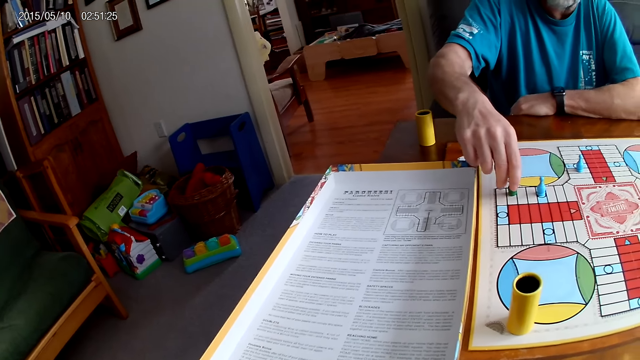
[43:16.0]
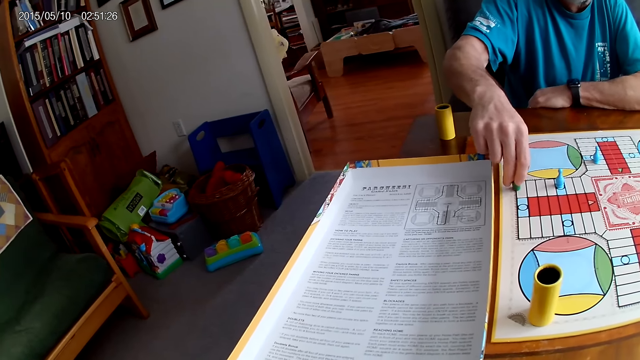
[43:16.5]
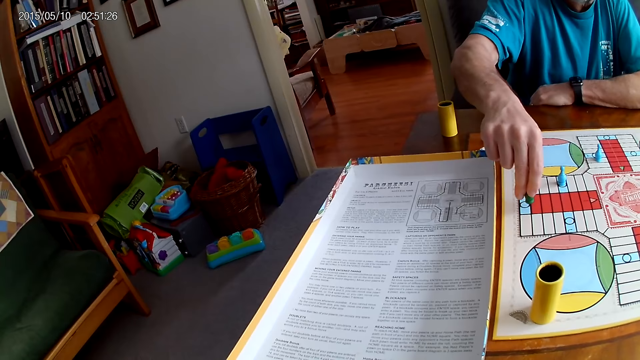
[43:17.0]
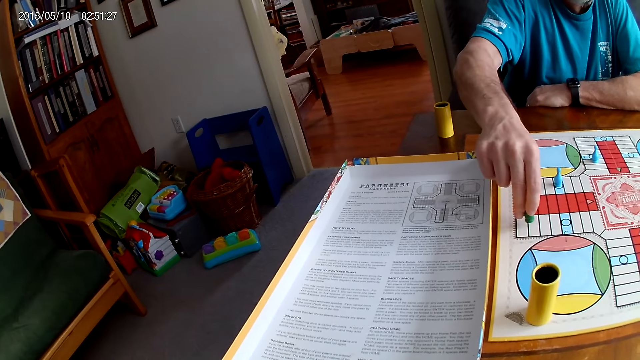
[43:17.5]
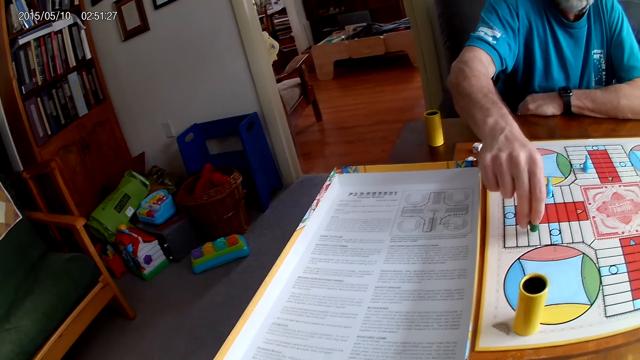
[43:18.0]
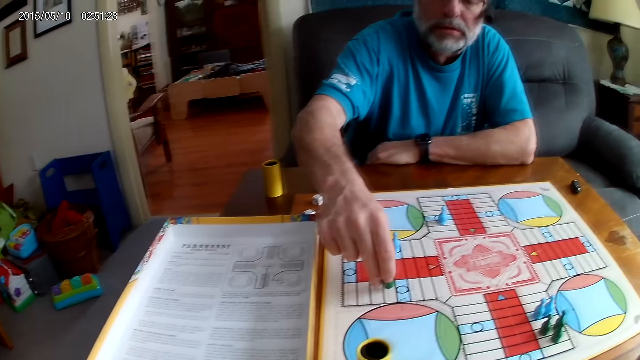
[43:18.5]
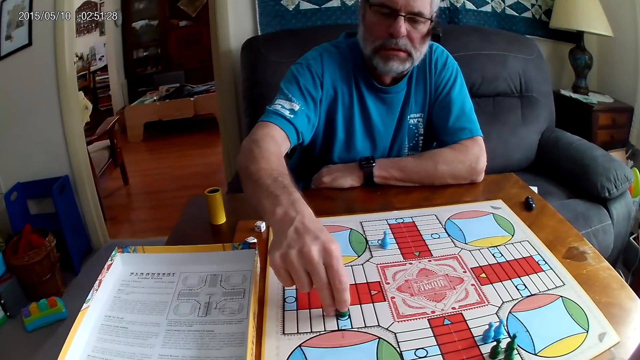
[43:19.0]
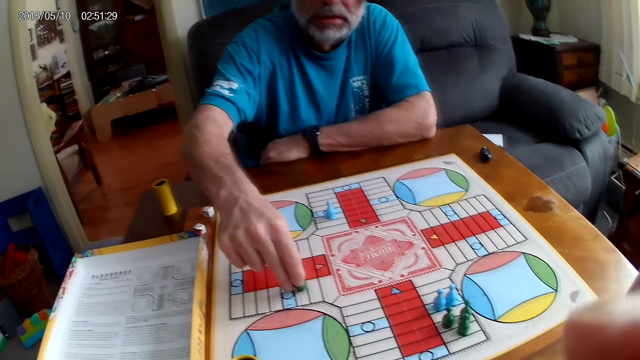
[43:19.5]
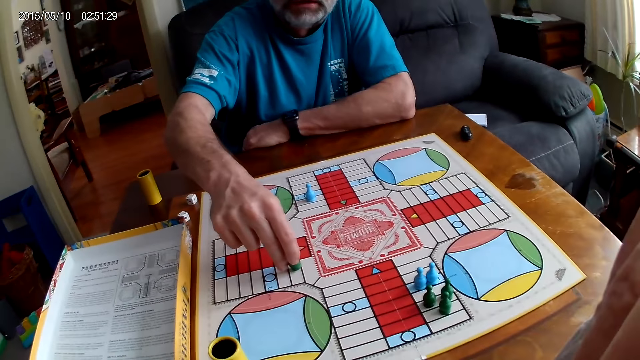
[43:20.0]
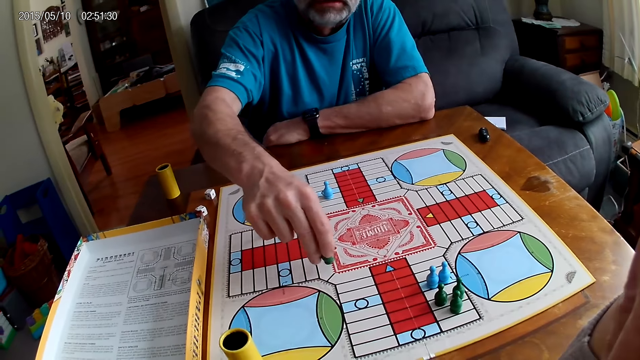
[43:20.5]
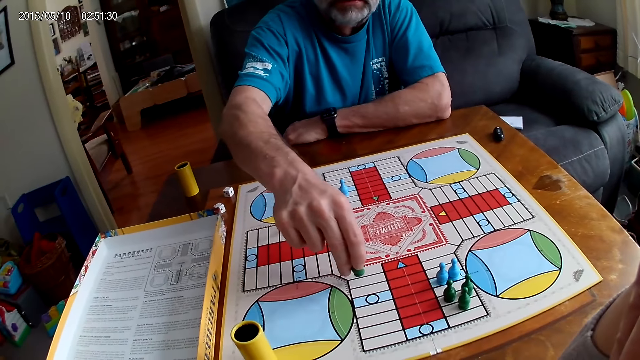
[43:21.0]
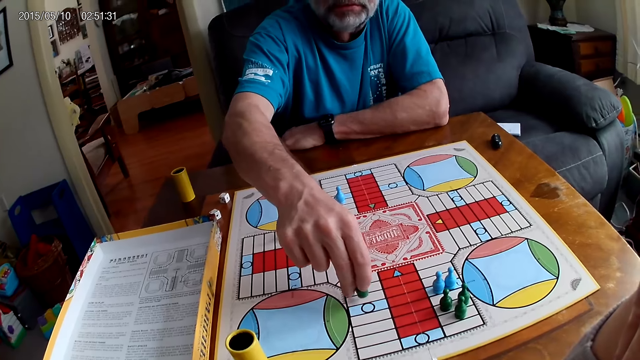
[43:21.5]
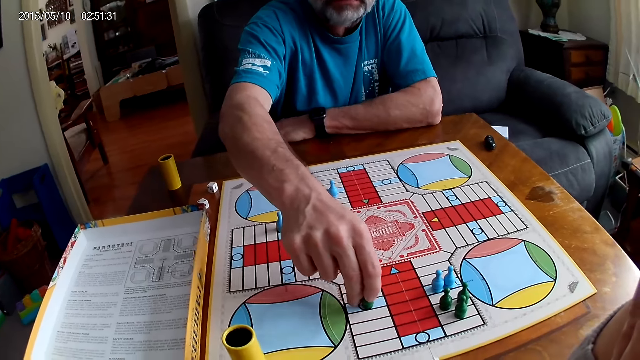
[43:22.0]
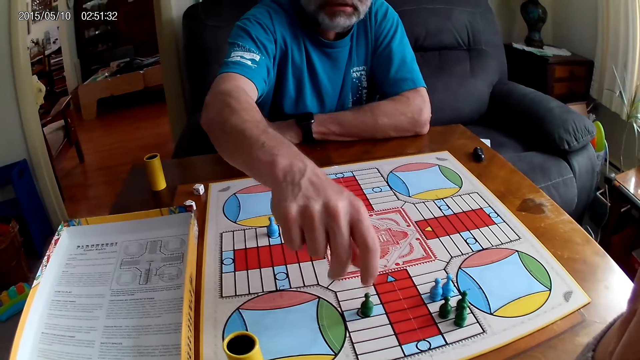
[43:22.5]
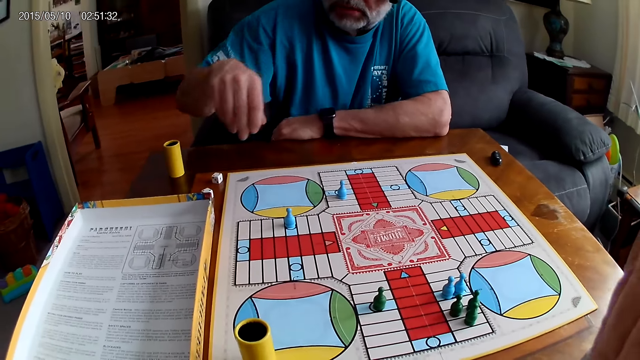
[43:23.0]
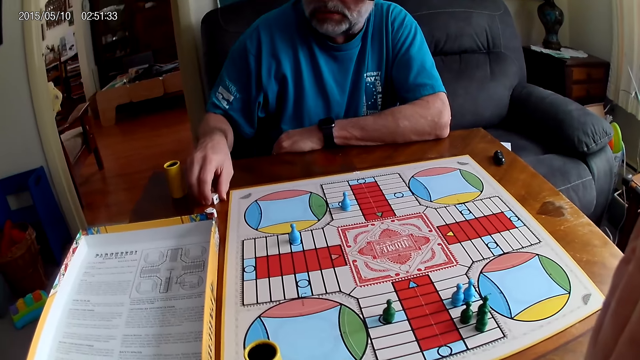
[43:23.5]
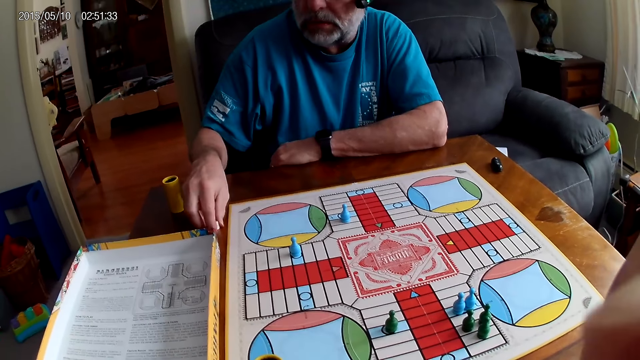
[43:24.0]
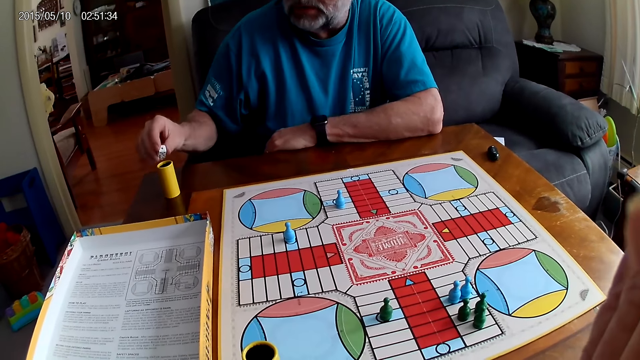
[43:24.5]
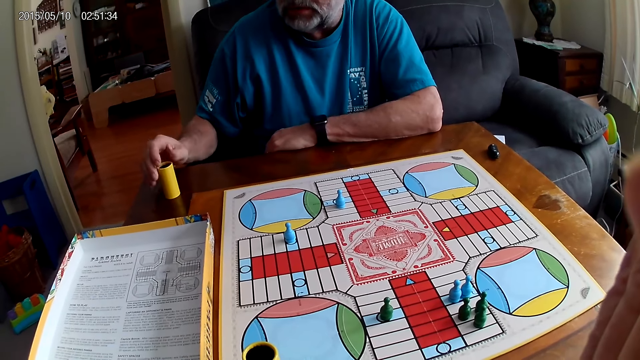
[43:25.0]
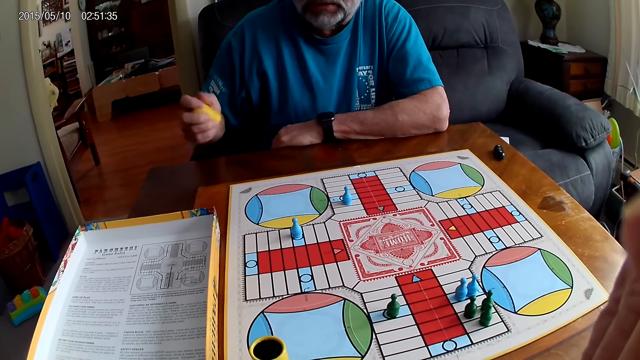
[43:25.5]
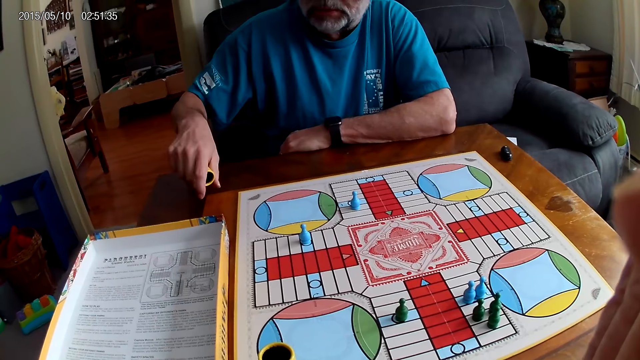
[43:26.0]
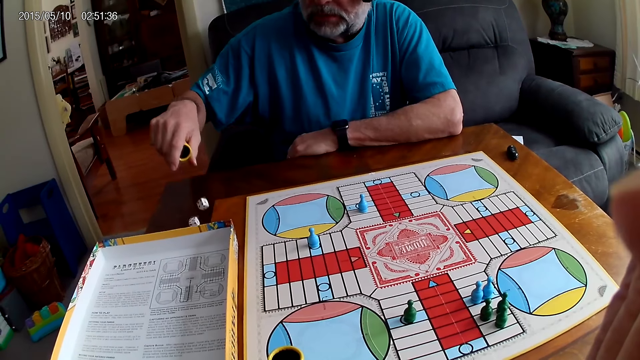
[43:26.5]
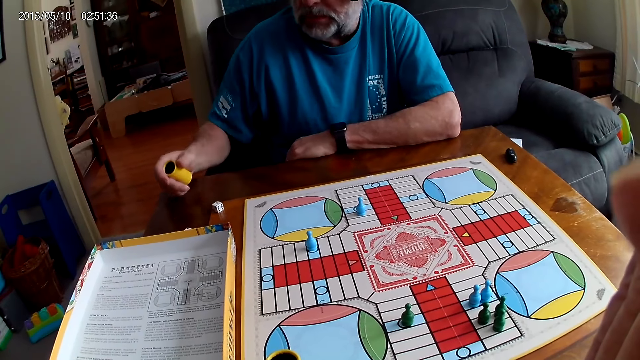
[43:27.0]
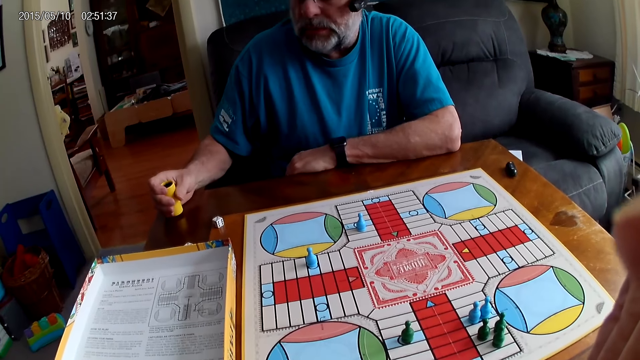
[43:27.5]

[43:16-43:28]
A man counts steps on the Ludo board with chess. The man moves a Ludo pawn and places the Ludo pawn on the board. The man takes the dice from the table with his right hand, puts the dice in a container, takes the container from the table with his right hand, shakes the dice in his right hand and drops the dice from the container on the table.

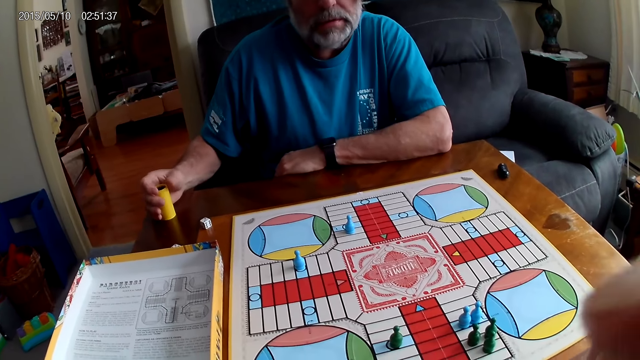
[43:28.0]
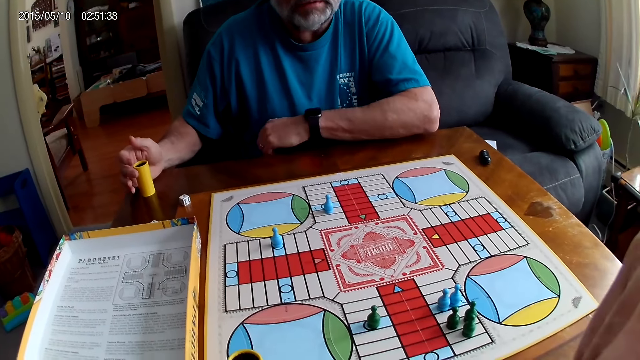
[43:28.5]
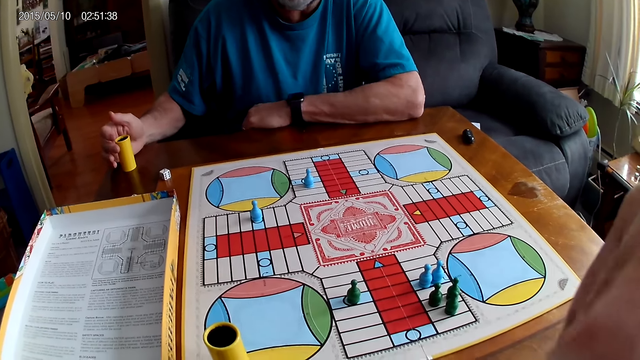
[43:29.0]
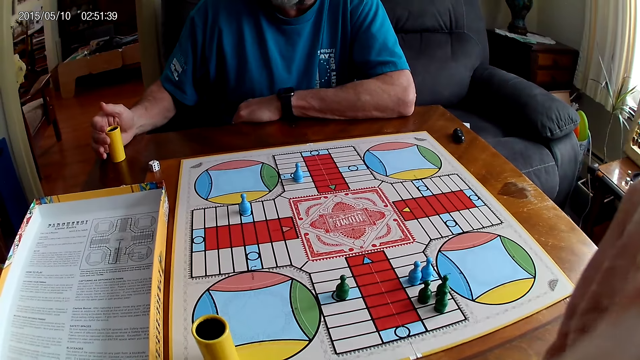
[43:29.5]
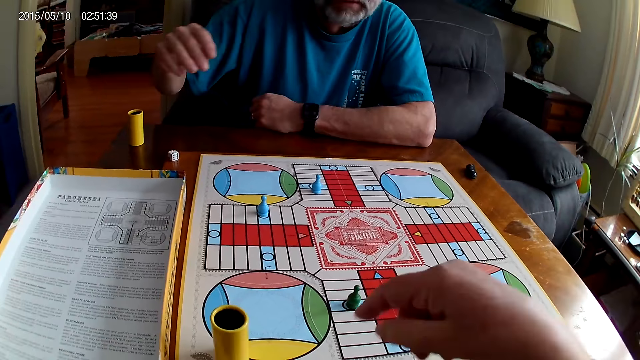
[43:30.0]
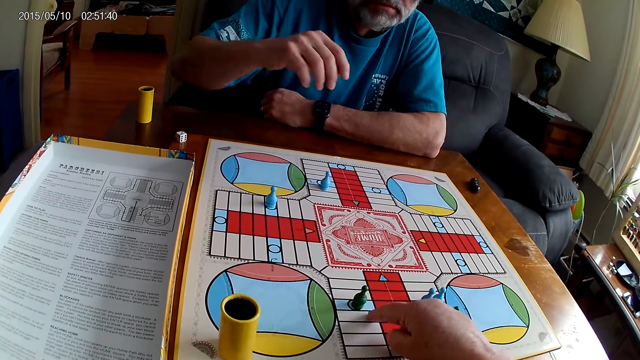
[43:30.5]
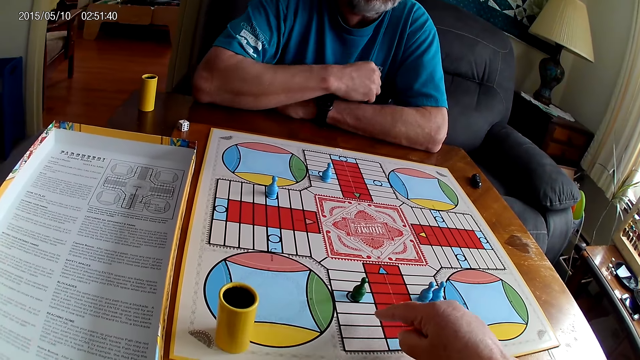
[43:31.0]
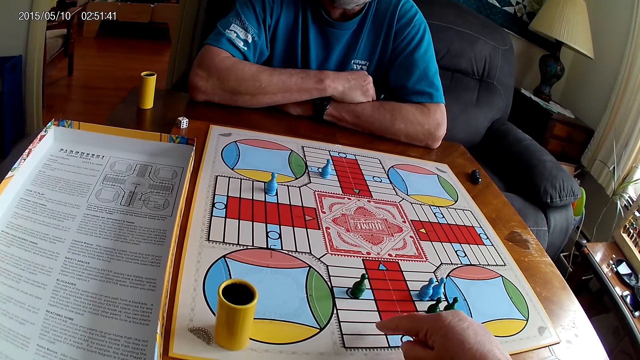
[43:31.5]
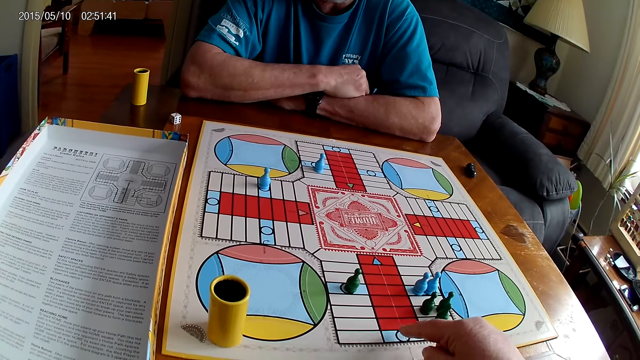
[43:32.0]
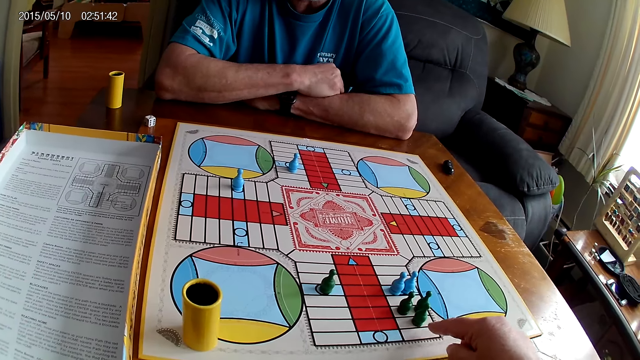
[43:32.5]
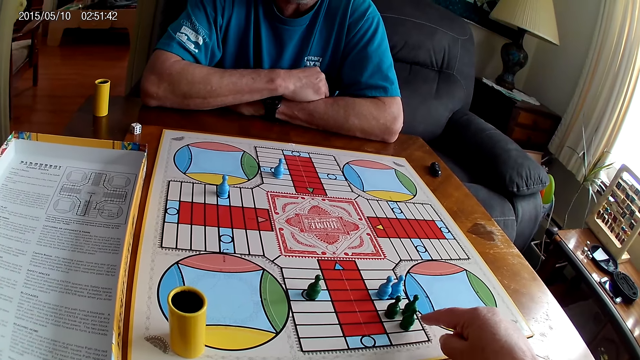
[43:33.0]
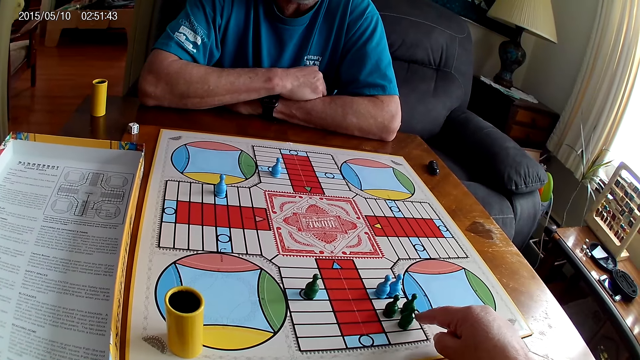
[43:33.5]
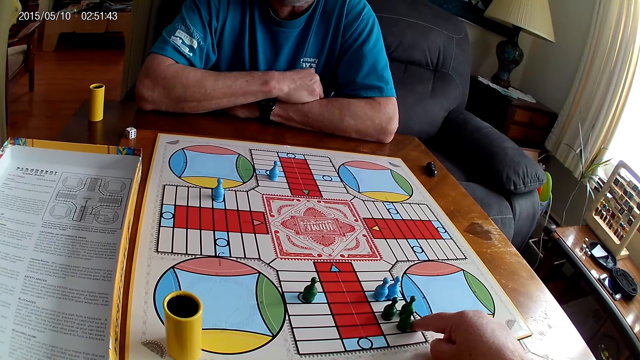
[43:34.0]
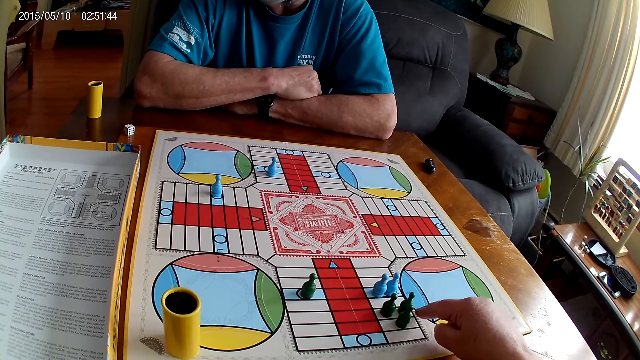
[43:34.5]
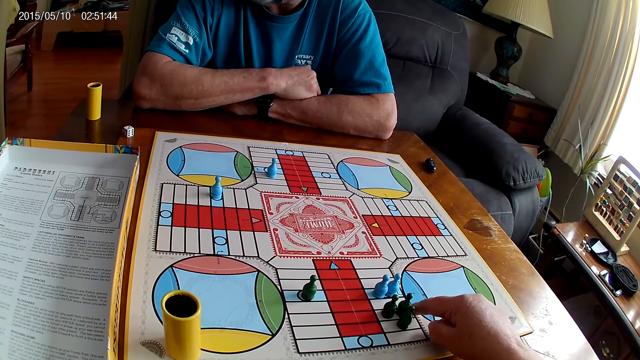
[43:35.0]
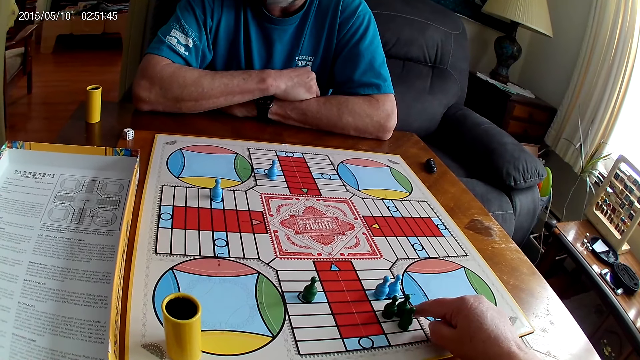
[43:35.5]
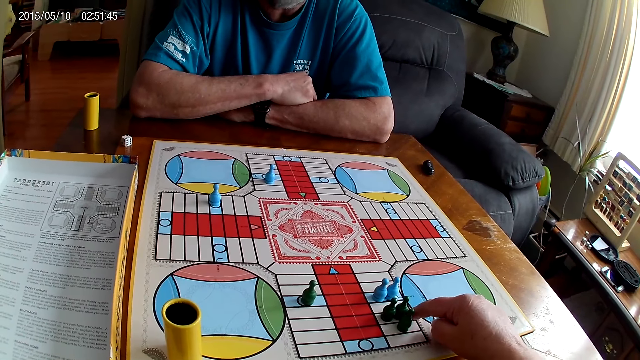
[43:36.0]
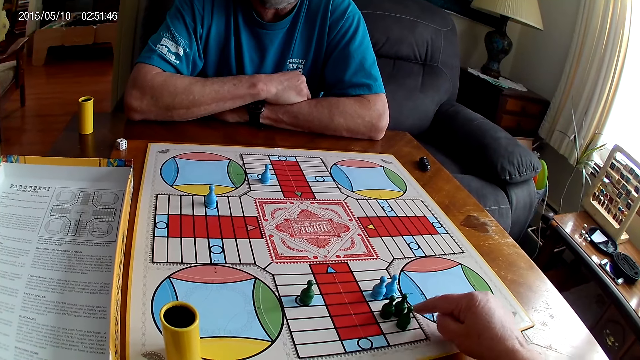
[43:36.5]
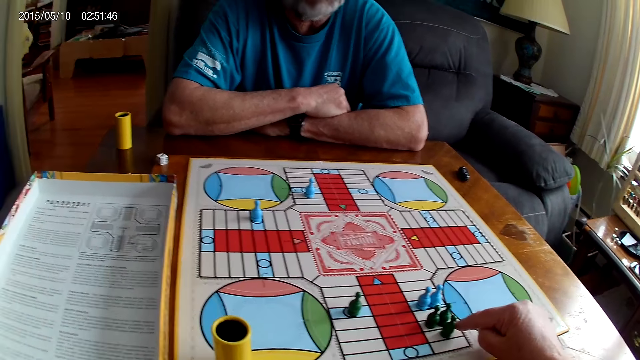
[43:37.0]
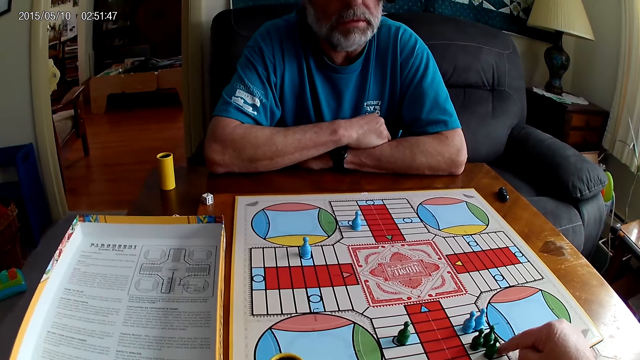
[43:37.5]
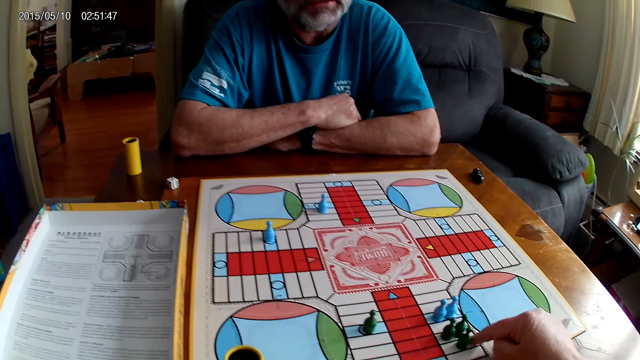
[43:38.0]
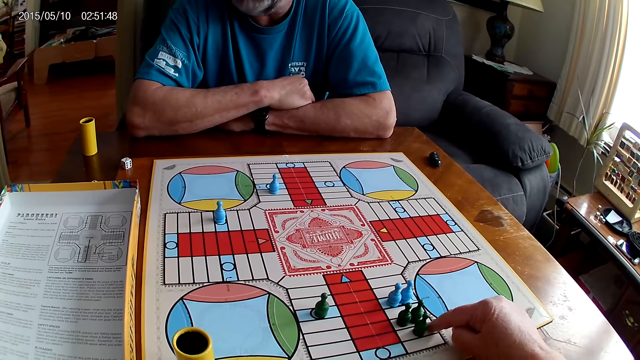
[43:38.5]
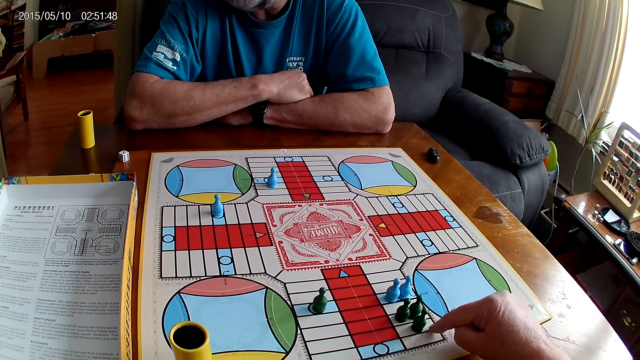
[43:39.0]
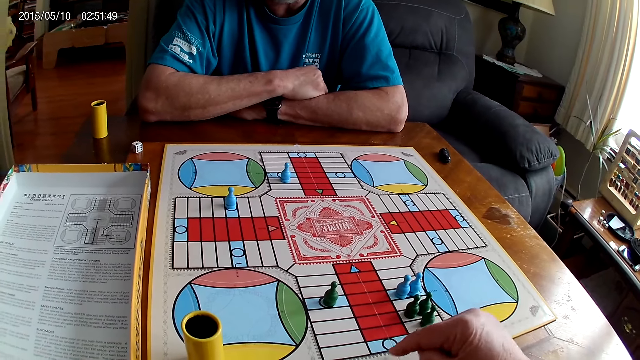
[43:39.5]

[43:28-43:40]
A man drops a container on the table. The man stares at the board. The camera wearer points at the Ludo pawn. He counts steps on the Ludo board with his right hand.
